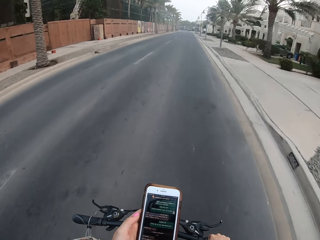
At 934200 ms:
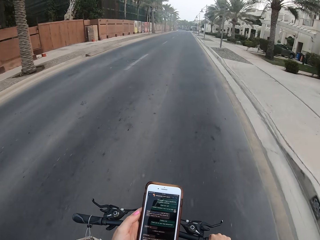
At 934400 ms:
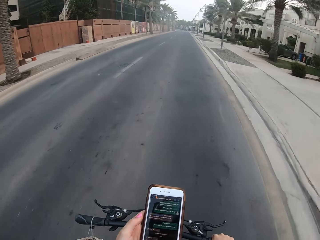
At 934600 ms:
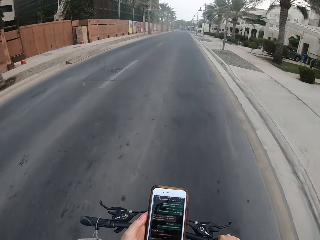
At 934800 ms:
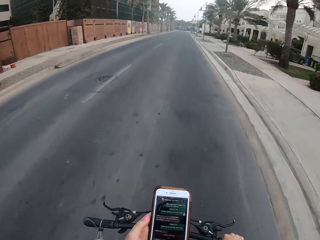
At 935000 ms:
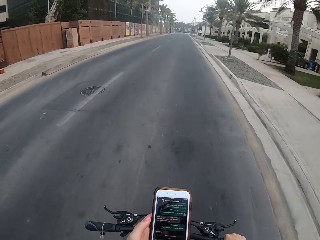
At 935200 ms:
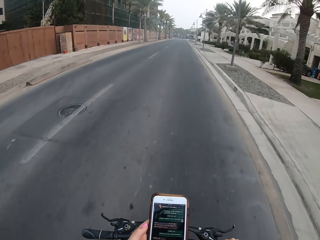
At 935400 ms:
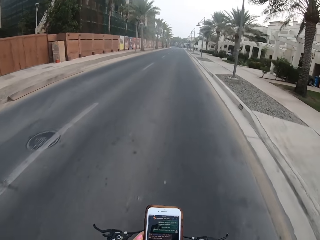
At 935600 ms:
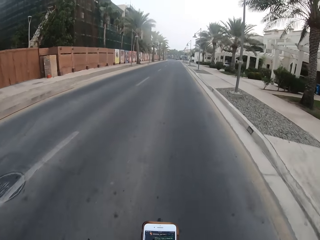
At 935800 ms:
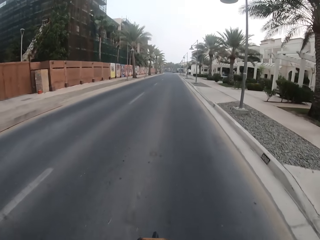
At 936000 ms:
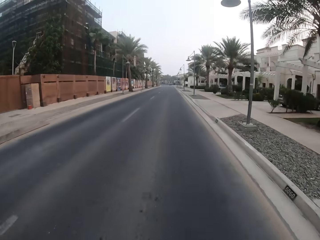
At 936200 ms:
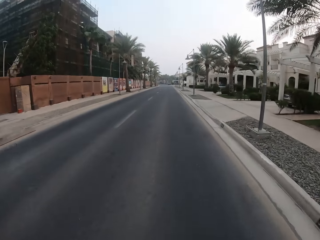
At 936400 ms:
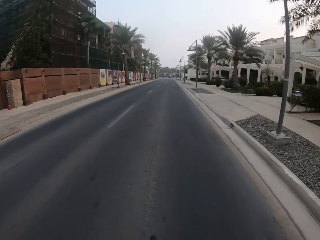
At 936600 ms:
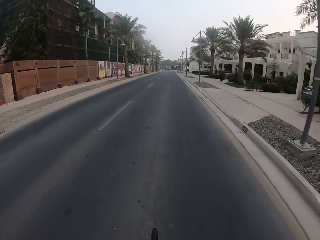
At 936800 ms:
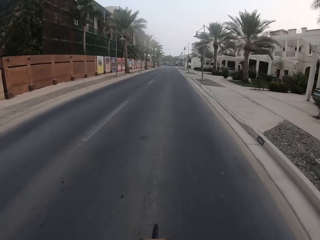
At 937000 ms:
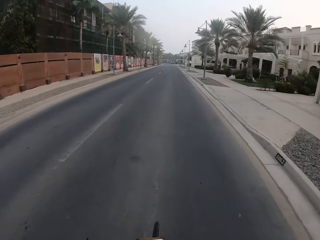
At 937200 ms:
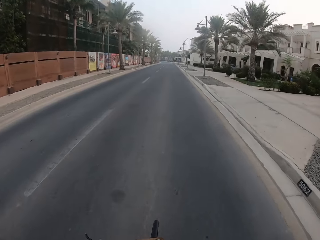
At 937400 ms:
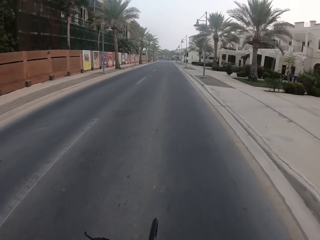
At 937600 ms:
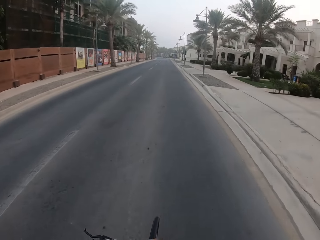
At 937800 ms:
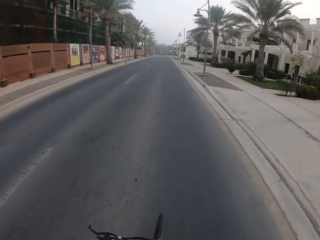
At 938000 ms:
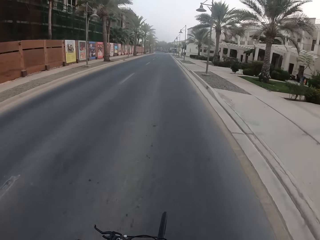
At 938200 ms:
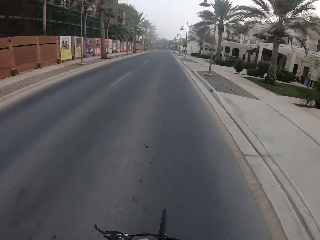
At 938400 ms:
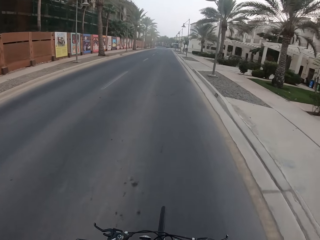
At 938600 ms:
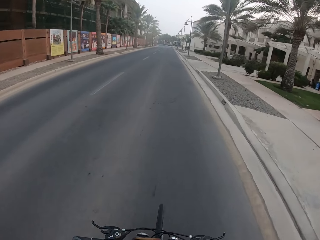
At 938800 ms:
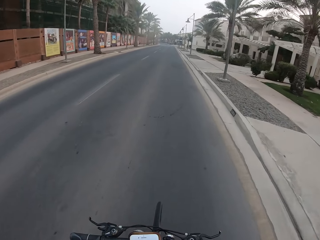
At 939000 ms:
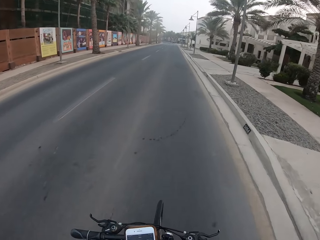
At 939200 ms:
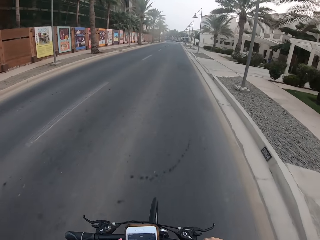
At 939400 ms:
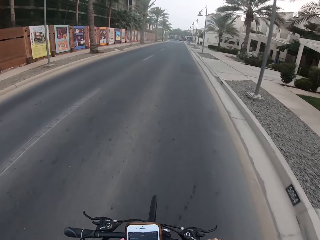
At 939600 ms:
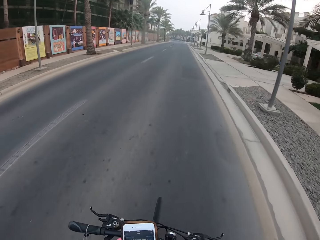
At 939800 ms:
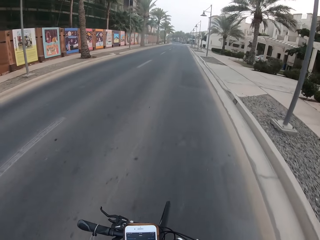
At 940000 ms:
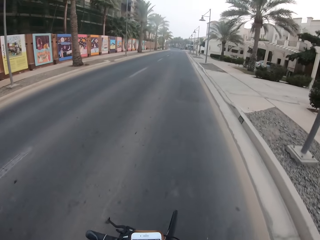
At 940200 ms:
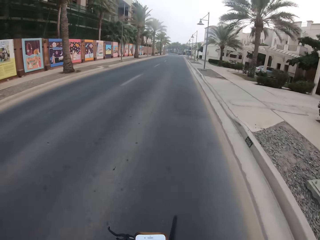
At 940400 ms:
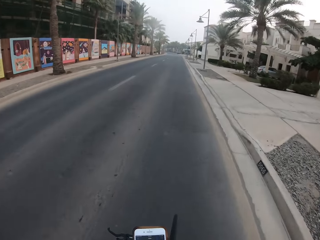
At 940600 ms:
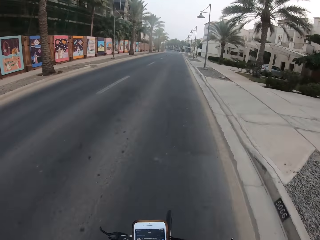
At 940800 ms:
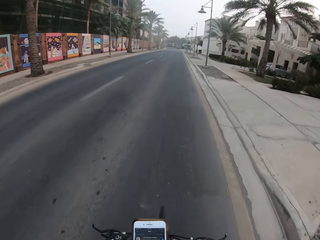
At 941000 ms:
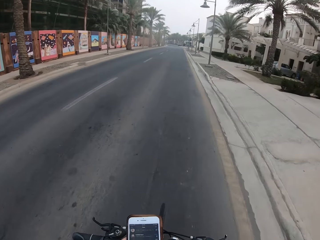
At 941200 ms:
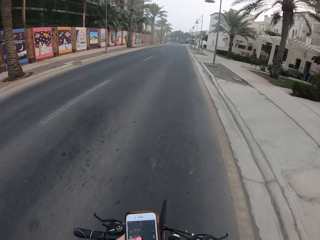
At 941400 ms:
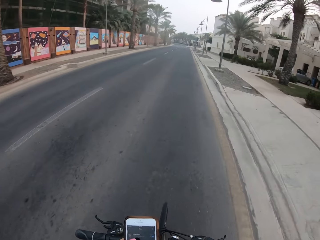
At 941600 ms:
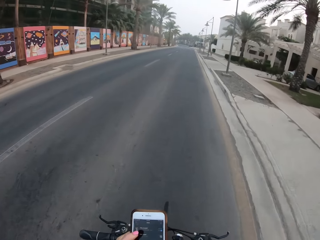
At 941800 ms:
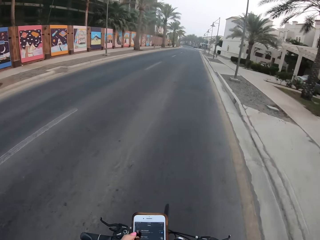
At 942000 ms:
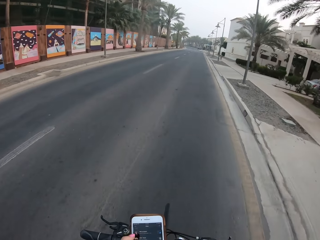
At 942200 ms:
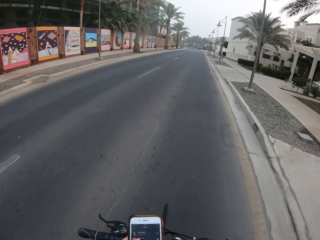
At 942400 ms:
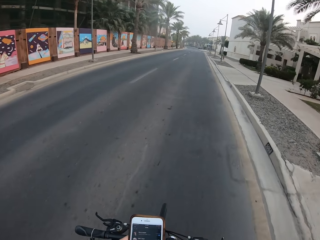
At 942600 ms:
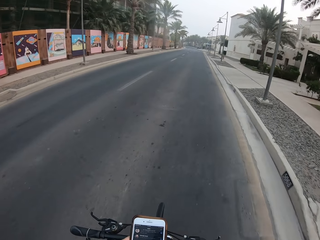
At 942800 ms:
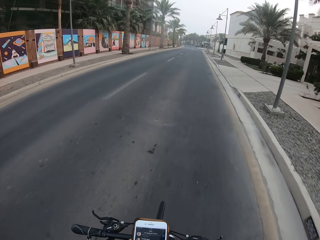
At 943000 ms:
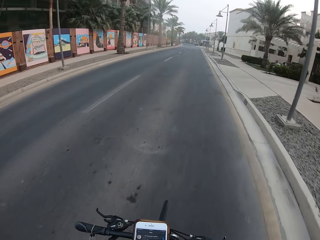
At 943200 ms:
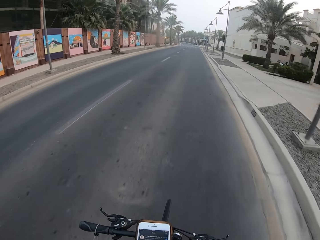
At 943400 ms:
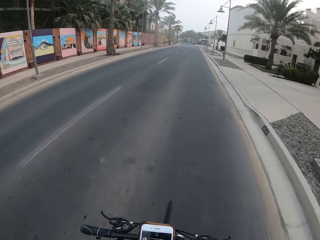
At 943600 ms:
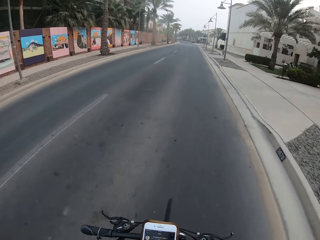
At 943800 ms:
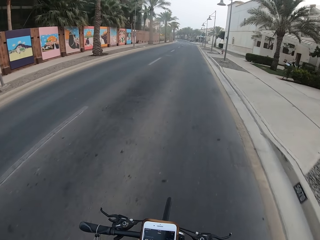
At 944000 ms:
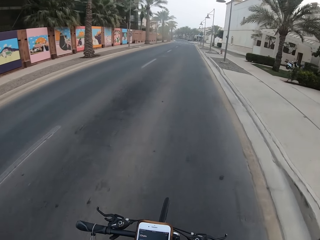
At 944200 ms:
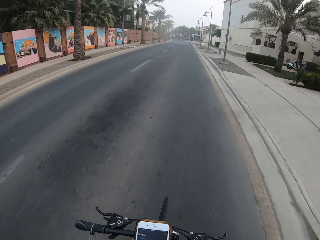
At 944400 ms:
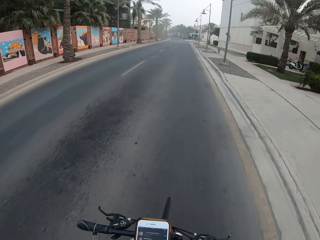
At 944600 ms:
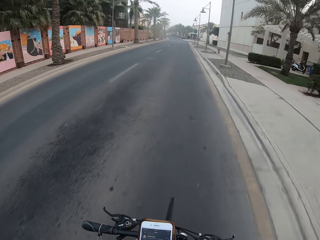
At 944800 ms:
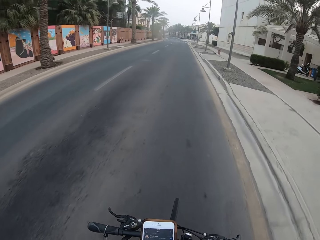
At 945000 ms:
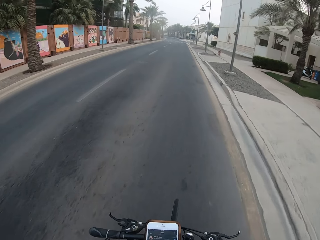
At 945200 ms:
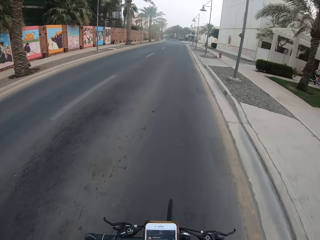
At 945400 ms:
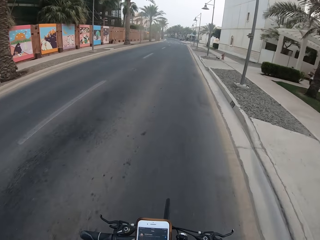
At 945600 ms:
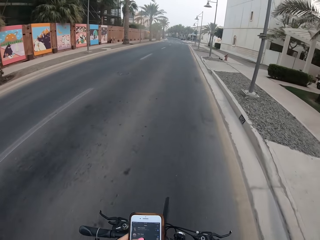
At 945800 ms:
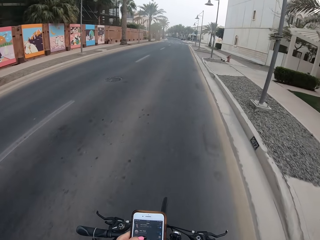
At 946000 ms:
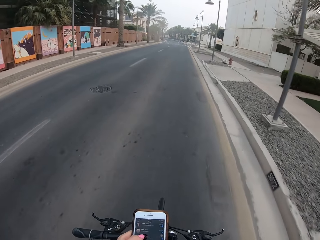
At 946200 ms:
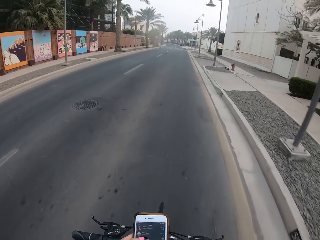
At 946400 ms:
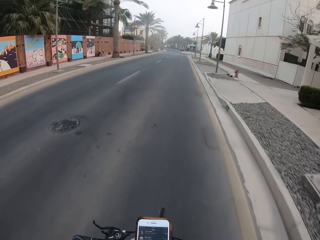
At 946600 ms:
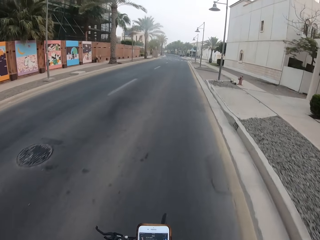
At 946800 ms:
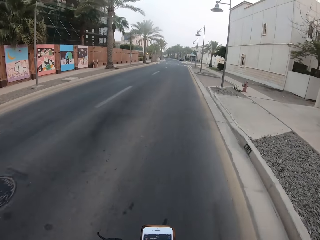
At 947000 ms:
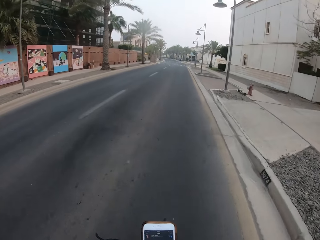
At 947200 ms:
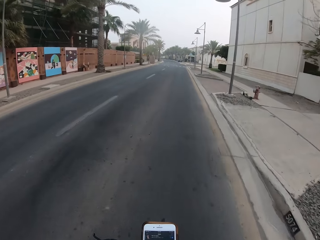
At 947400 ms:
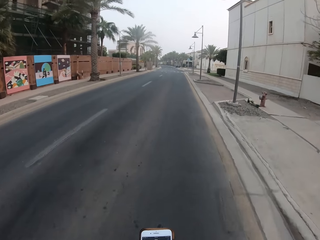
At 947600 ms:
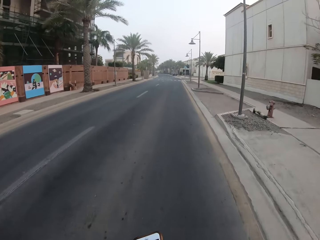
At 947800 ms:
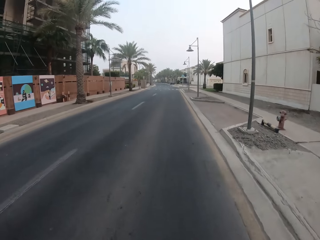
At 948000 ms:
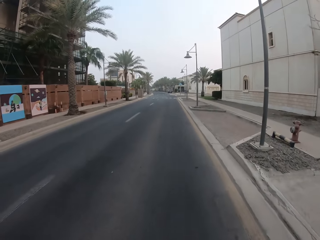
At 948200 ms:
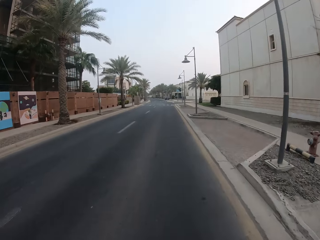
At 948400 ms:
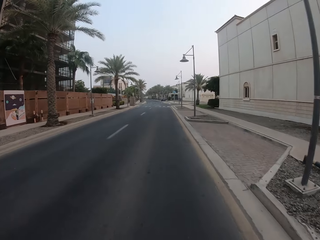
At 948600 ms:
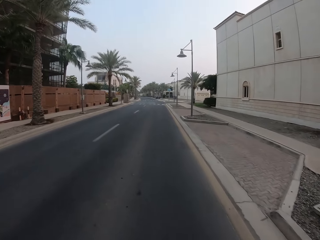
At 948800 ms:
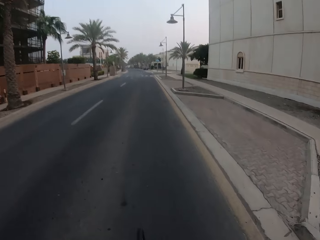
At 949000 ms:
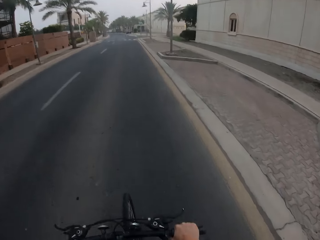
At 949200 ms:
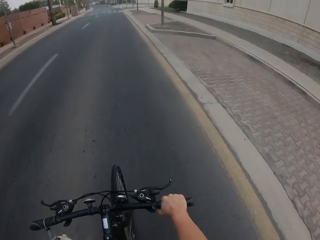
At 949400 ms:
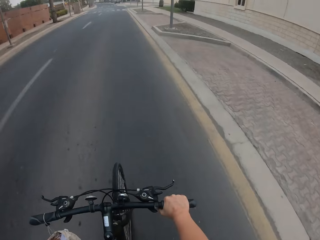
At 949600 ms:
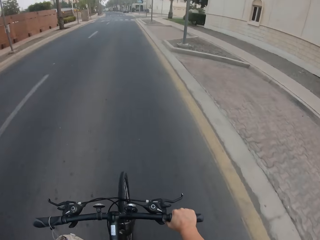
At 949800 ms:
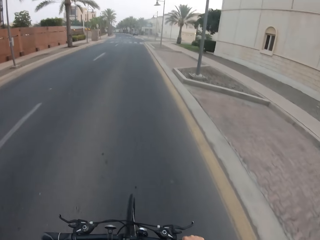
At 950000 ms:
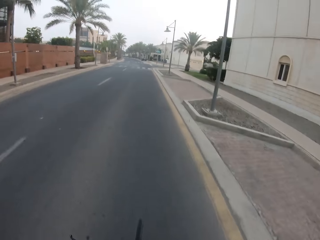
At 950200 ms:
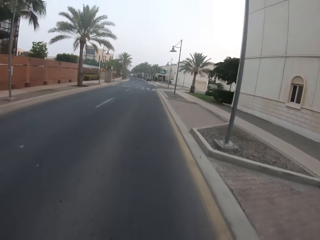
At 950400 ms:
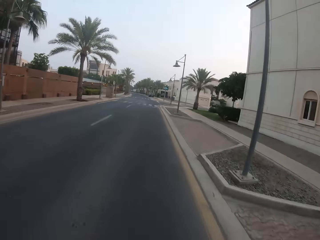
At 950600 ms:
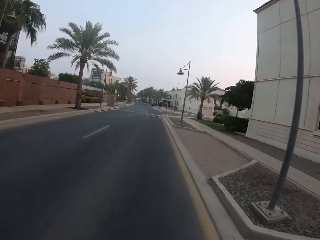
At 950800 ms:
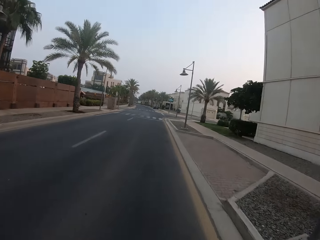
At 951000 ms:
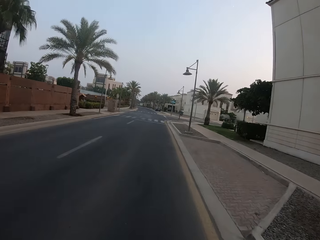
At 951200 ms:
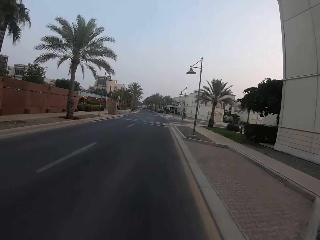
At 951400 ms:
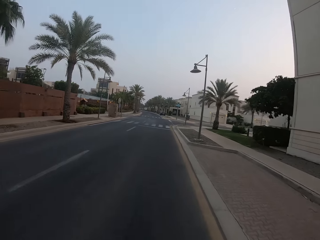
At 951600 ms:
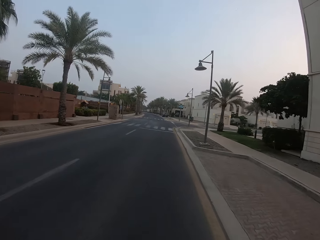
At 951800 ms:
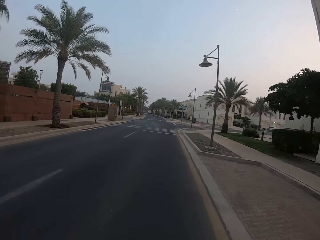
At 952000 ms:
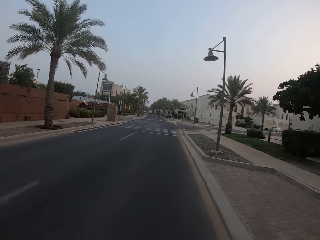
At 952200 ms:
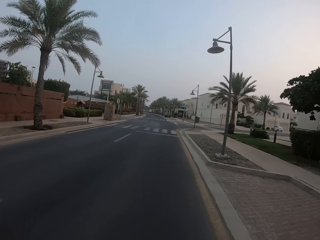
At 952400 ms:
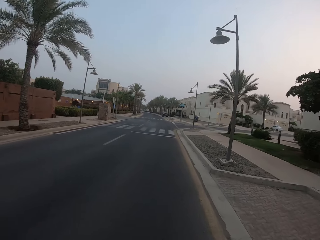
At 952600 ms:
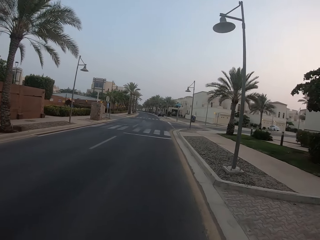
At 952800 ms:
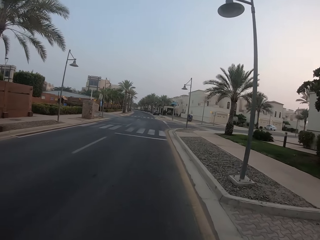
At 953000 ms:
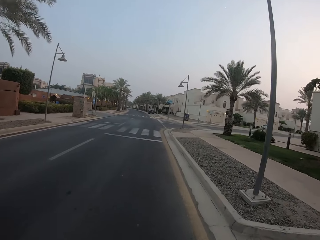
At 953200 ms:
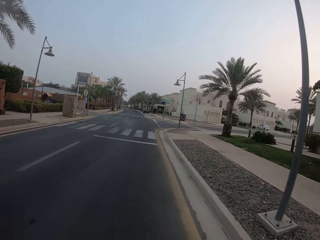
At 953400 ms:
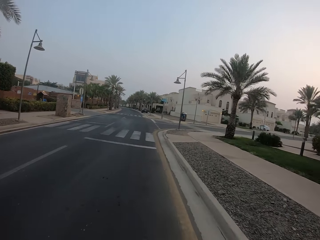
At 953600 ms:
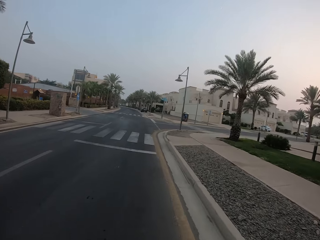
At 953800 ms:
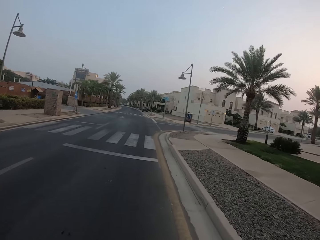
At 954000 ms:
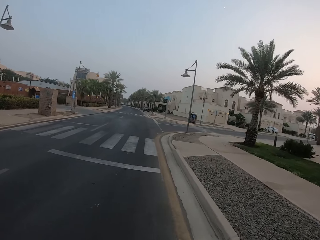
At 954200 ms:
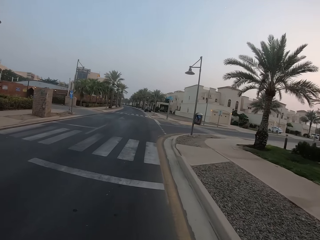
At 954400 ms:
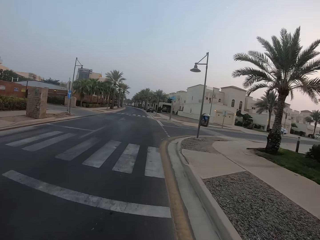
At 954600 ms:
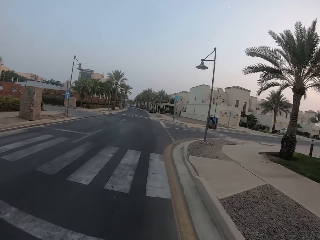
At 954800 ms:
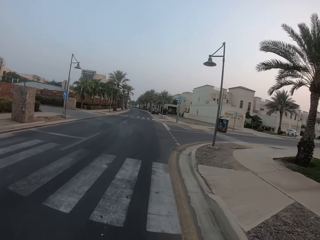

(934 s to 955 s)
The camera wearer cycles on the road. They scroll the phone and cycle on the road.
